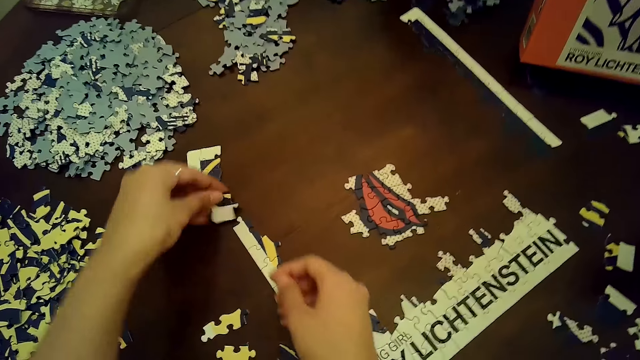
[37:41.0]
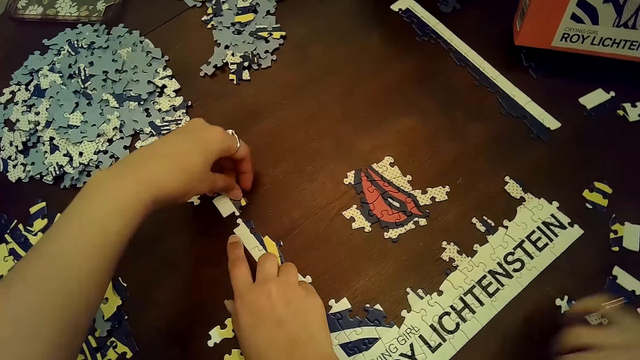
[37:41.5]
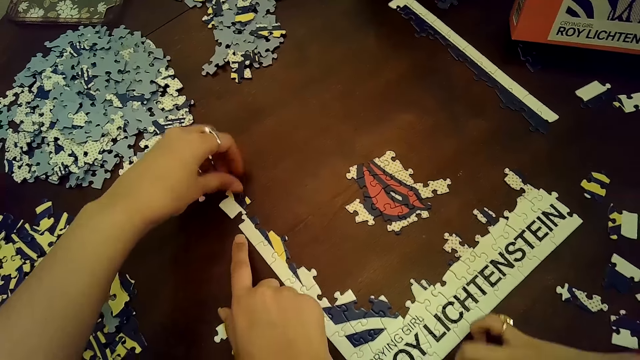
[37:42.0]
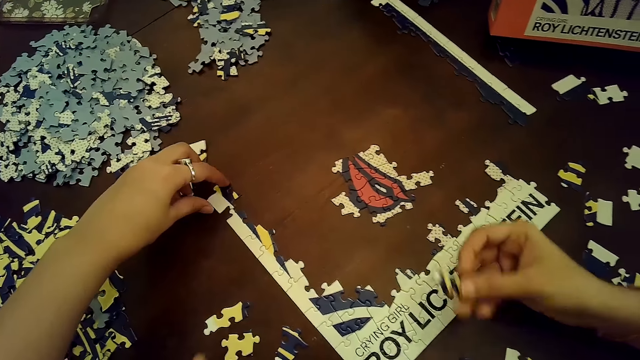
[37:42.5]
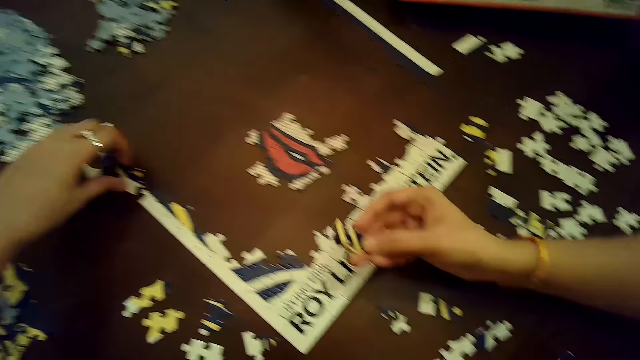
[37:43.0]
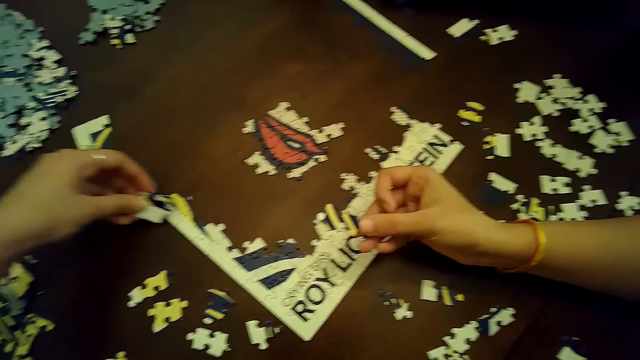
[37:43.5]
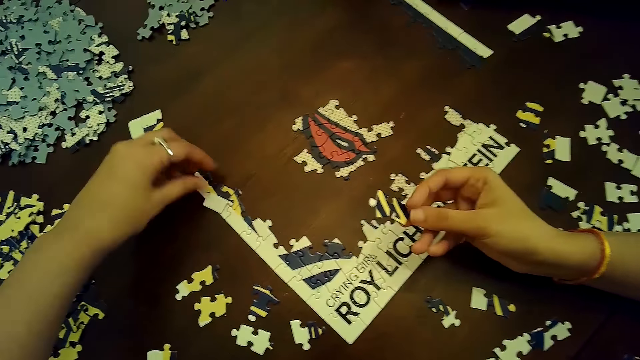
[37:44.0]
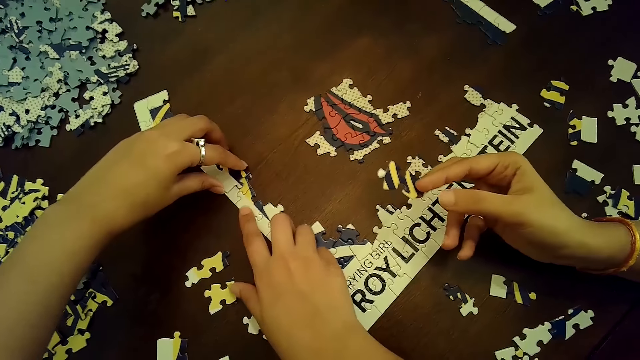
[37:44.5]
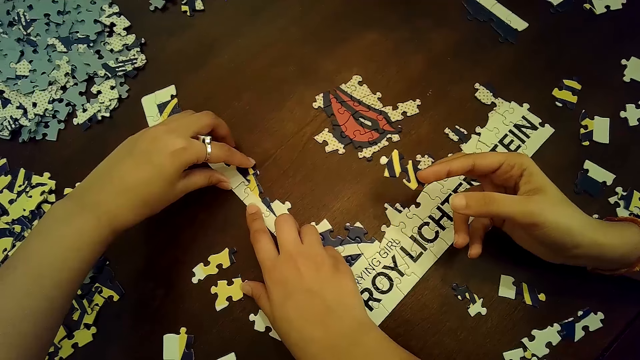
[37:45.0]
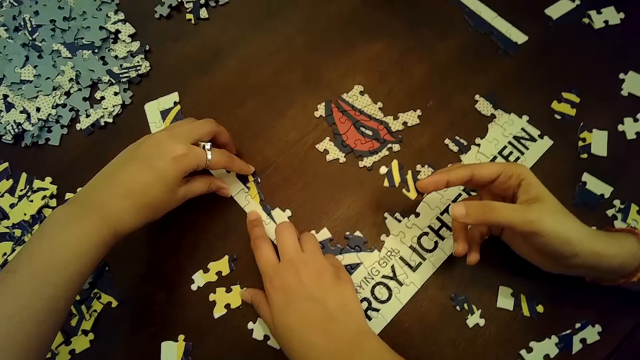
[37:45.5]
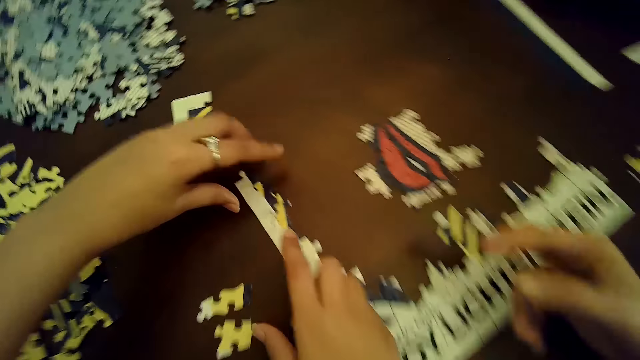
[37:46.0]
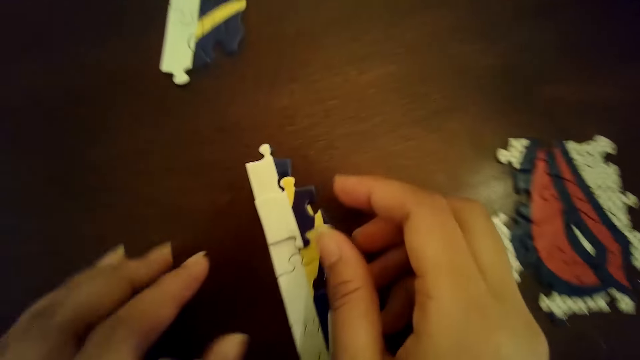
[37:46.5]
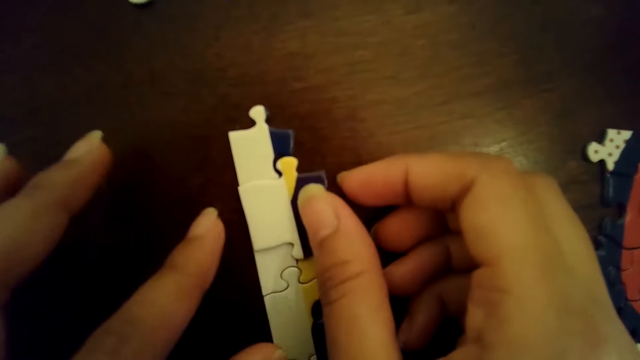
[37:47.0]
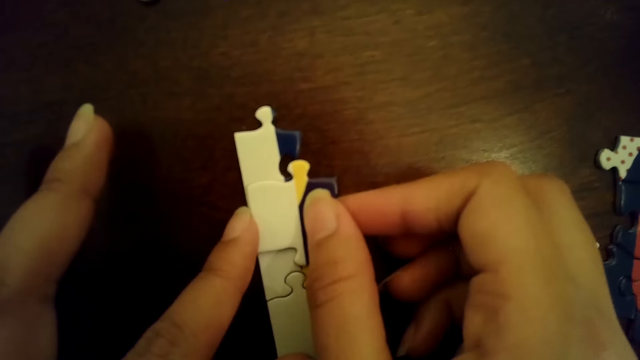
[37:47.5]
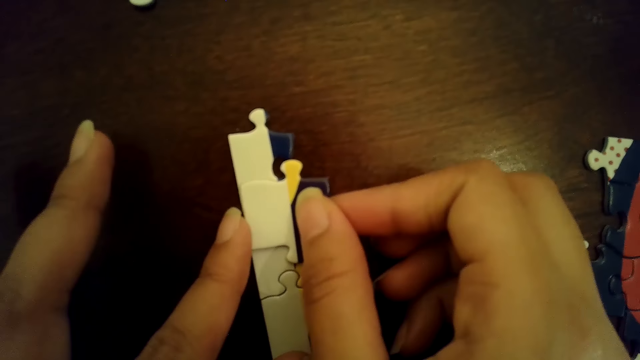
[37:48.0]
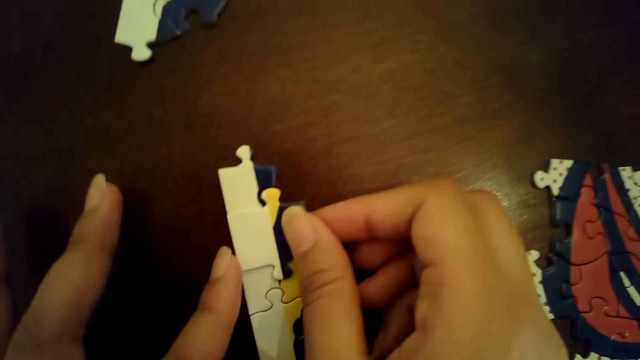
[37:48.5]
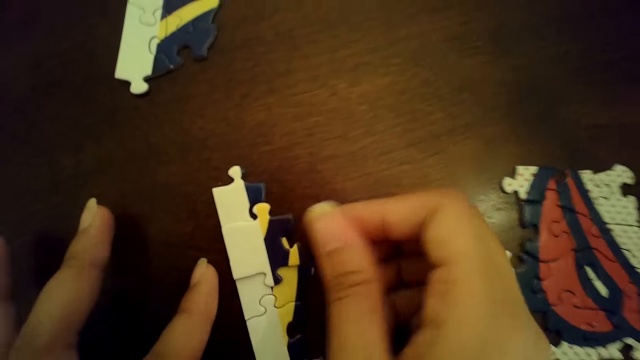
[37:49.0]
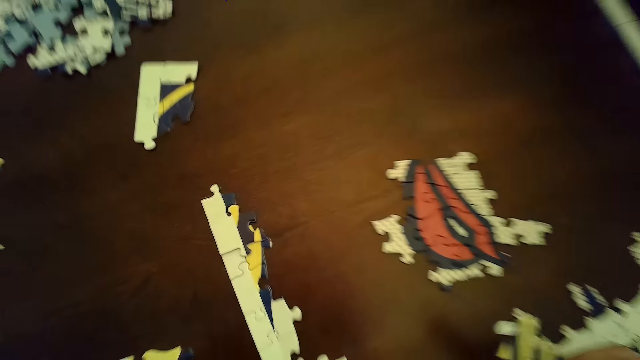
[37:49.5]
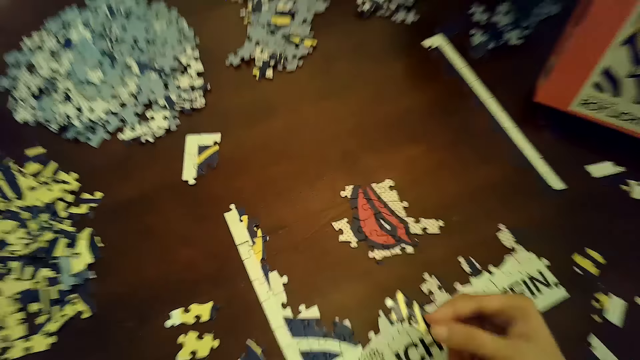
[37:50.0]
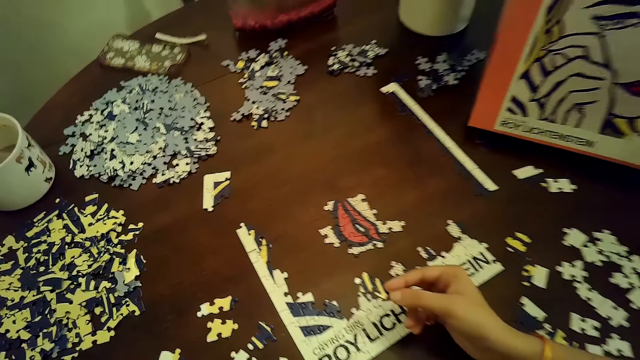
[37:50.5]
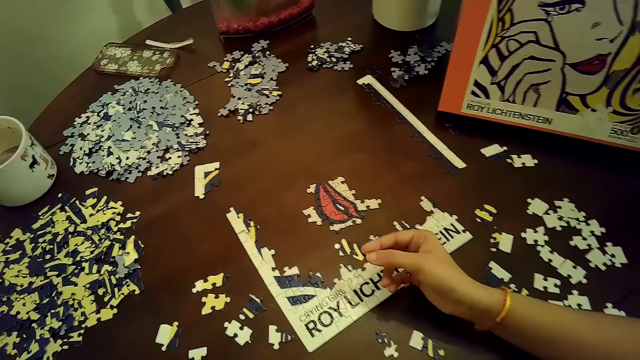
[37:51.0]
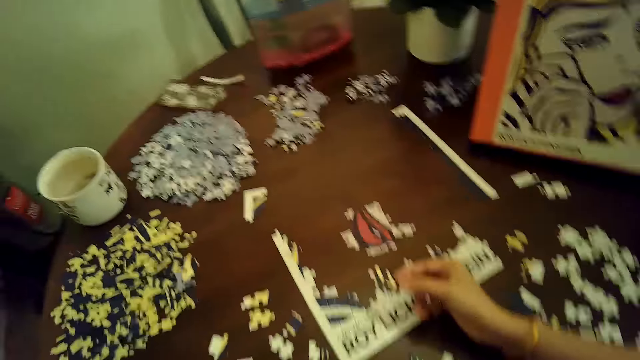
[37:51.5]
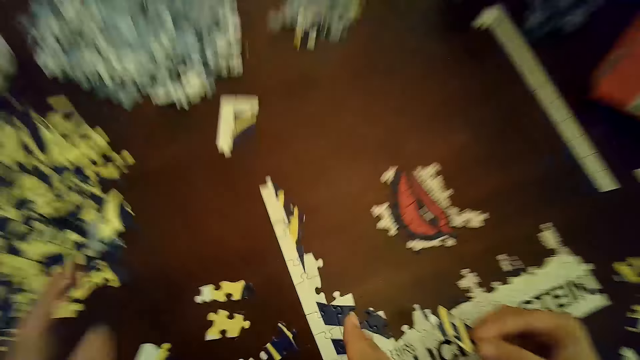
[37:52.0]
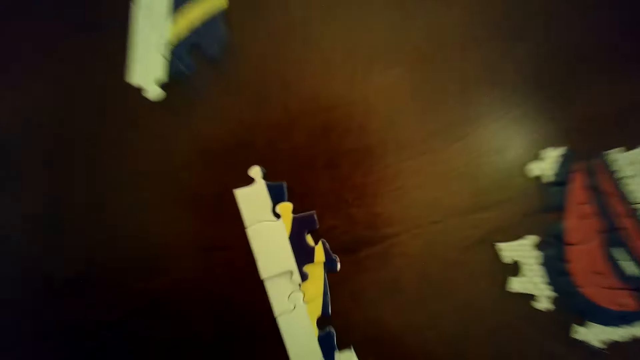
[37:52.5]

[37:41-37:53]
The camera wearer places the puzzle piece on the puzzle with her left hand. The woman picks a puzzle piece from the table with her right hand. The camera wearer repositions the puzzle piece on the puzzle with her left hand. She moves the puzzle piece on the puzzle with her left hand. She fixes the puzzle pieces. She moves the puzzle piece on the puzzle with both hands. The woman holds the puzzle pieces.

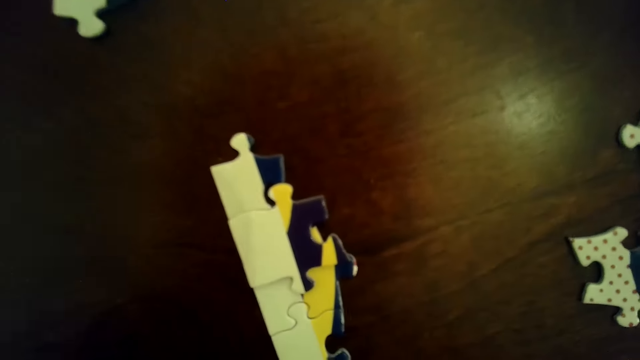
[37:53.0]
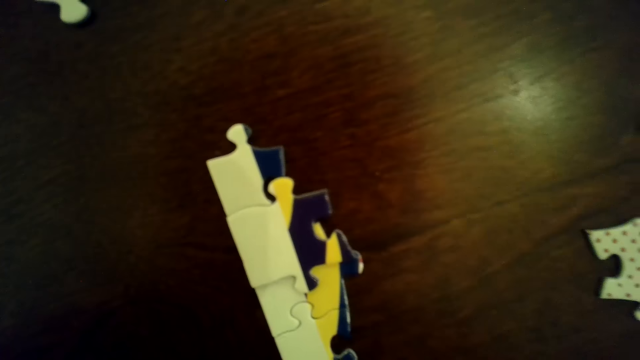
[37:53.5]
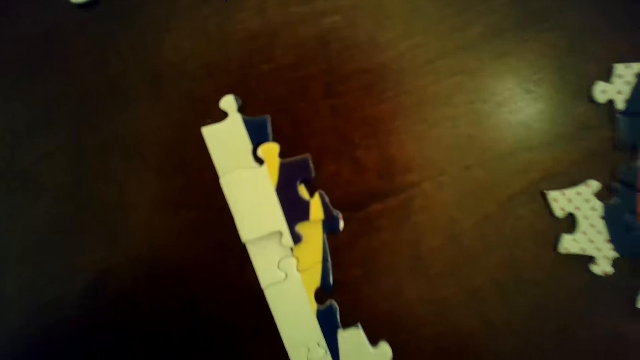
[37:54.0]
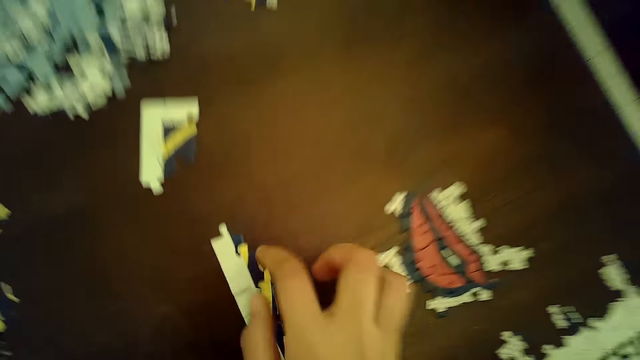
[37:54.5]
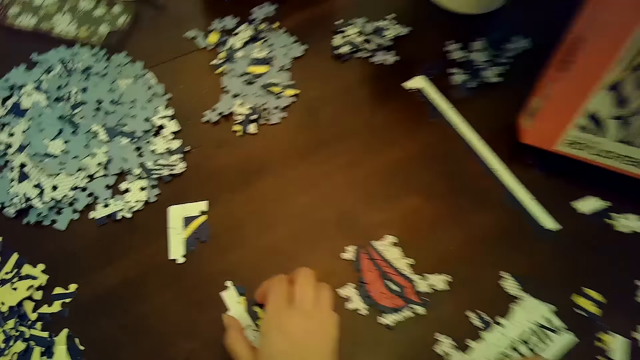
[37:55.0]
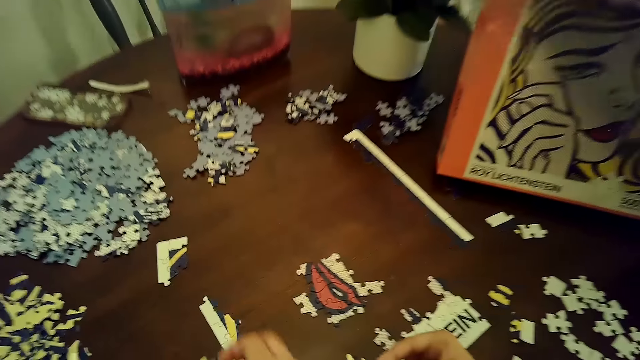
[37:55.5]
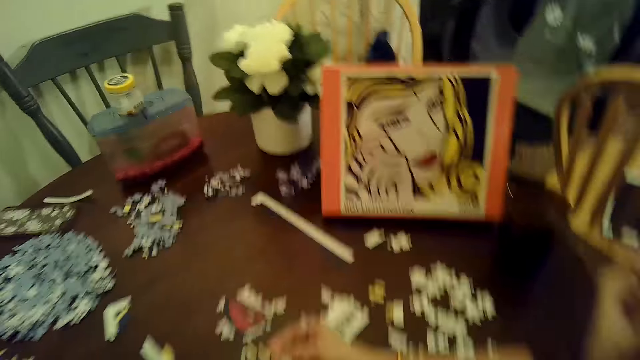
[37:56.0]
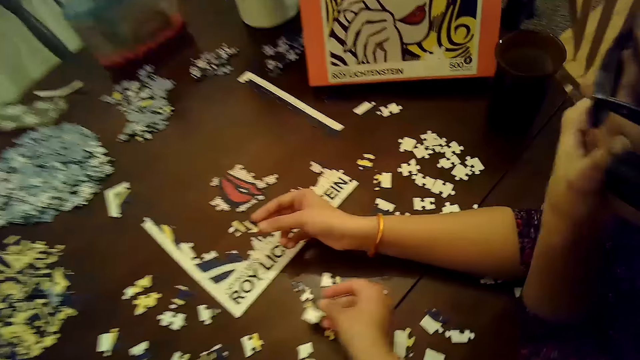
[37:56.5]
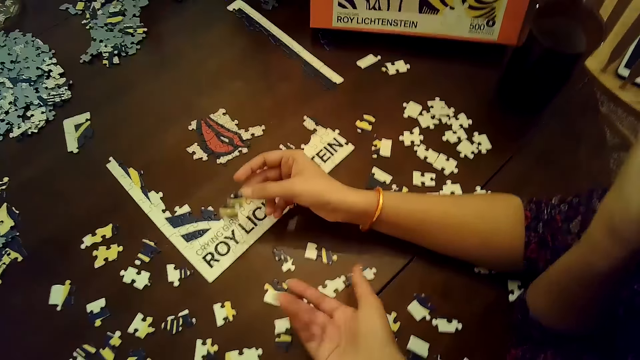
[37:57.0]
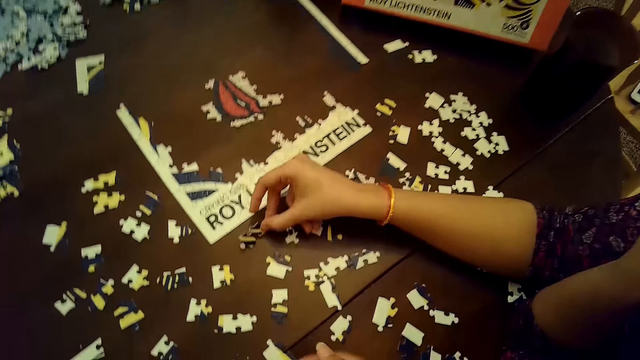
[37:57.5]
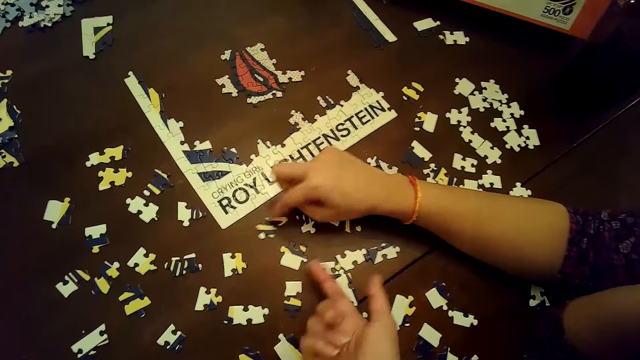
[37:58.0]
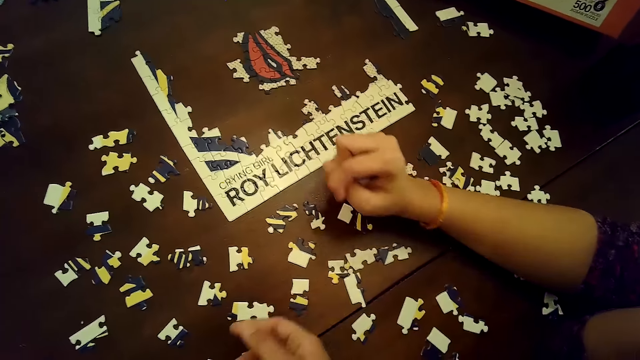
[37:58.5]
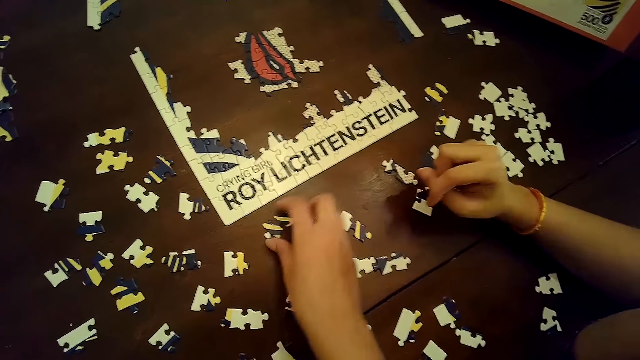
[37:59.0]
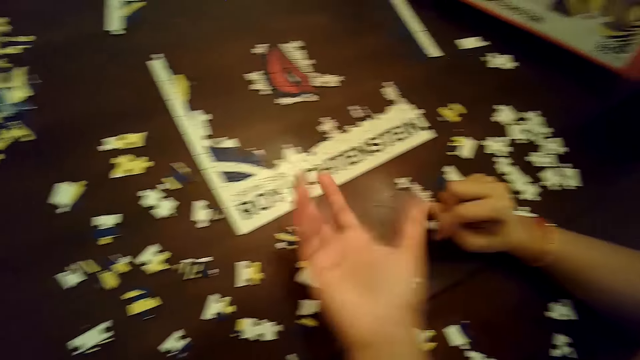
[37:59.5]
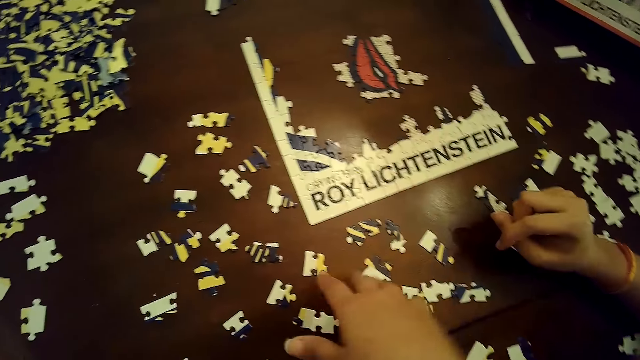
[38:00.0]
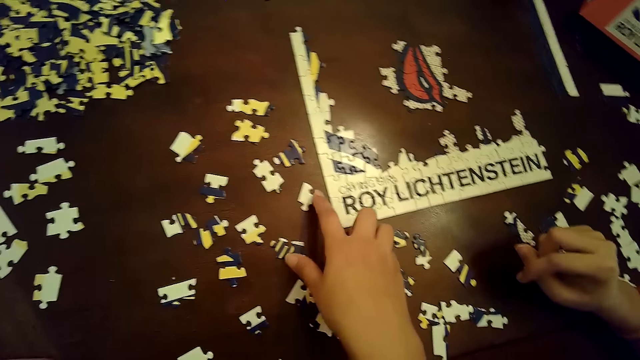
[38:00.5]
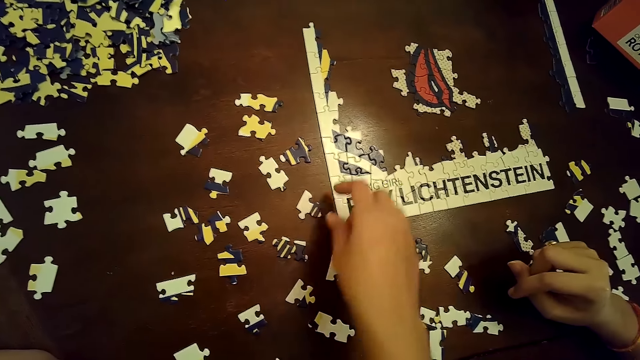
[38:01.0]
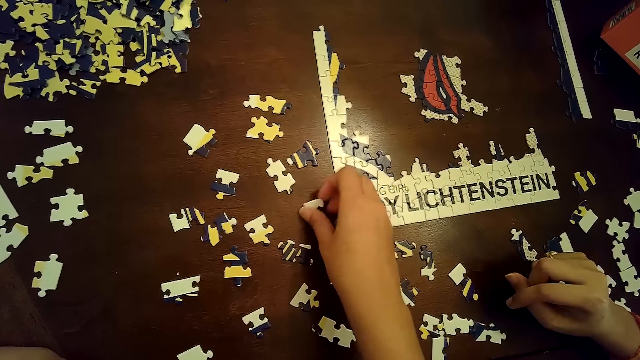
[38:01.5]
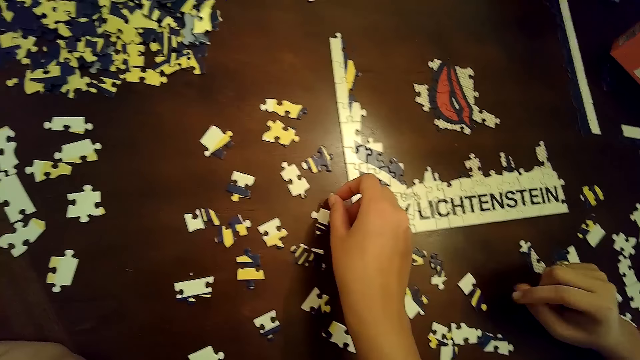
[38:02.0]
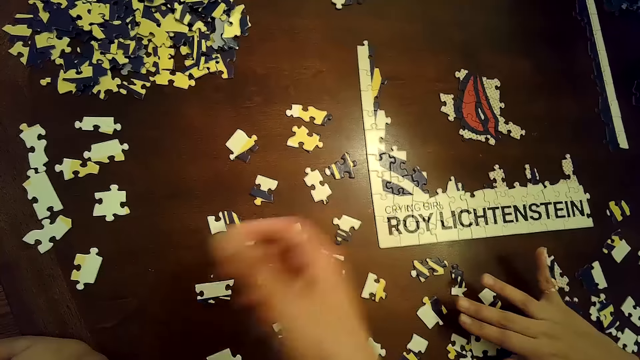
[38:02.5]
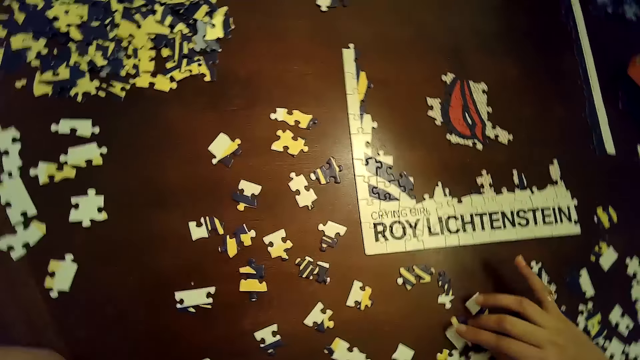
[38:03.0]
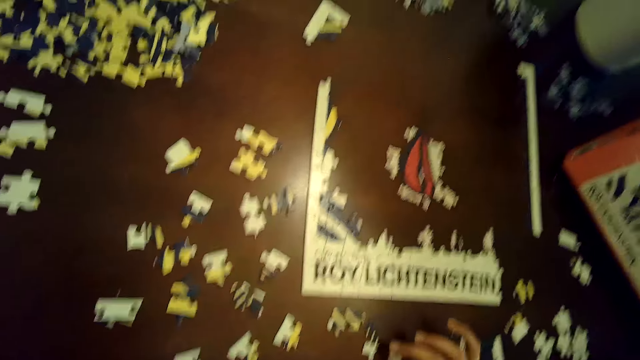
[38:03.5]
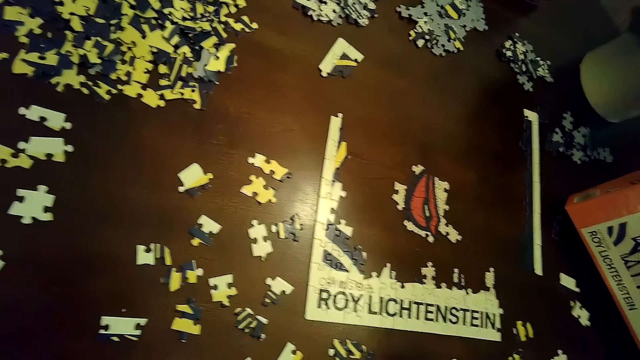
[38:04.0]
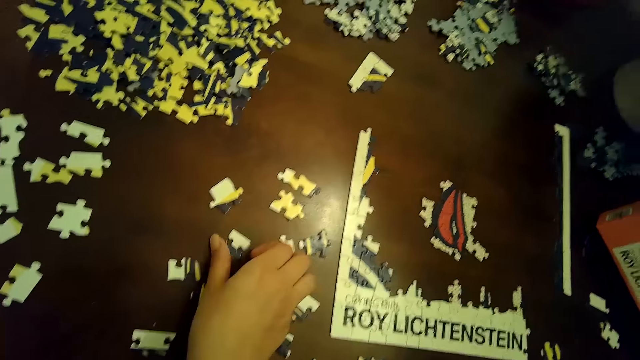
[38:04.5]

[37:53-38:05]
The camera wearer stares at the table. She removes the puzzle piece from the puzzle with her right hand. She places the puzzle piece on the table with her right hand. The woman places the puzzle piece on the table with her right hand. The camera wearer touches the puzzle piece with her right hand. She moves a puzzle piece with her right hand. She moves the puzzle piece with her right hand. The woman moves a puzzle piece with her right hand.
